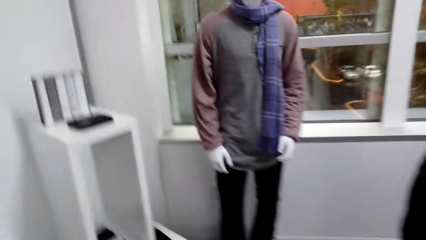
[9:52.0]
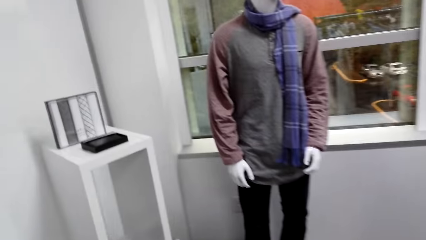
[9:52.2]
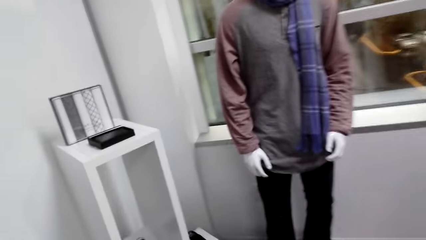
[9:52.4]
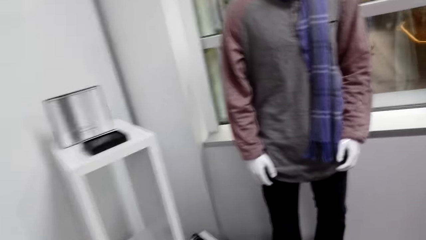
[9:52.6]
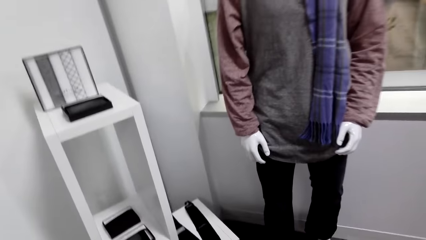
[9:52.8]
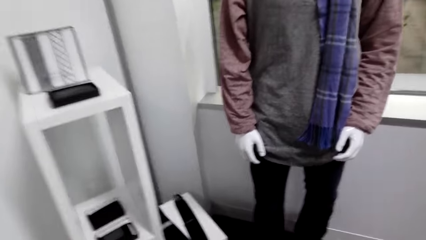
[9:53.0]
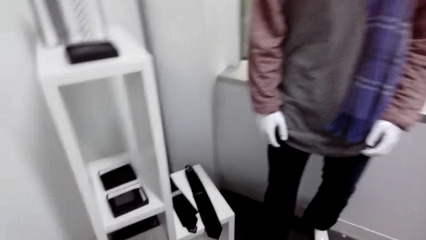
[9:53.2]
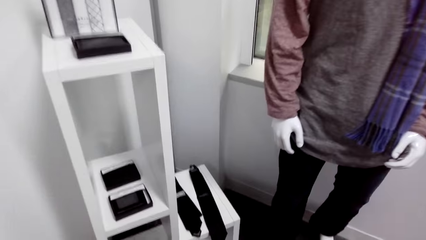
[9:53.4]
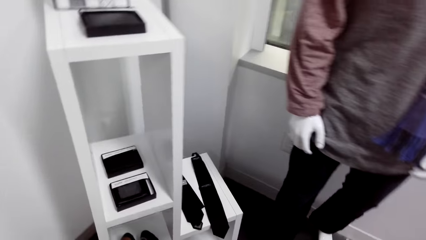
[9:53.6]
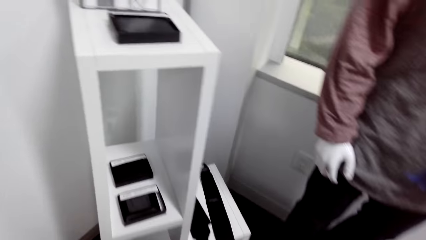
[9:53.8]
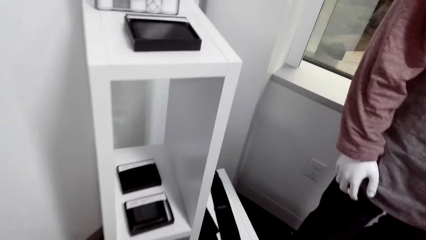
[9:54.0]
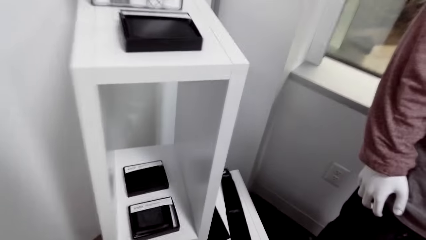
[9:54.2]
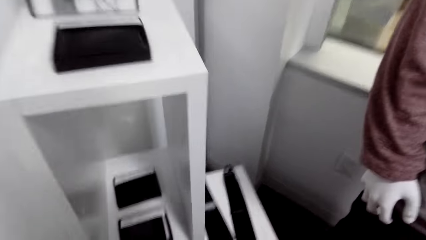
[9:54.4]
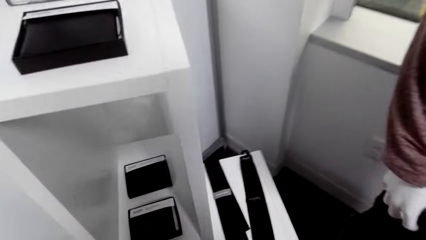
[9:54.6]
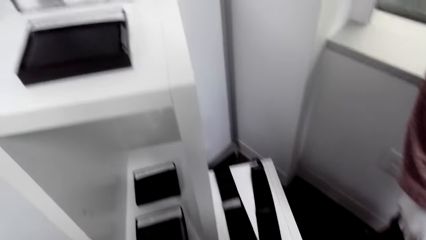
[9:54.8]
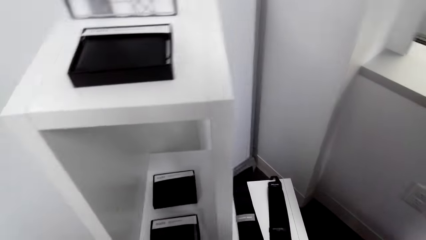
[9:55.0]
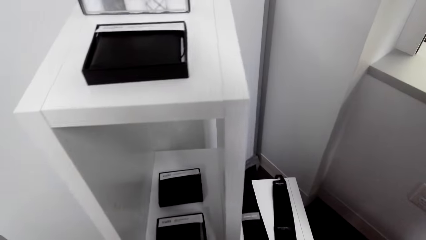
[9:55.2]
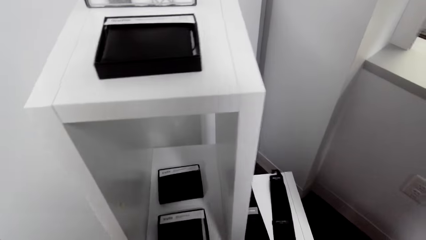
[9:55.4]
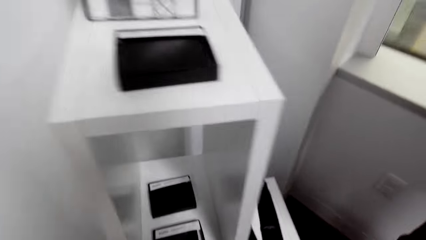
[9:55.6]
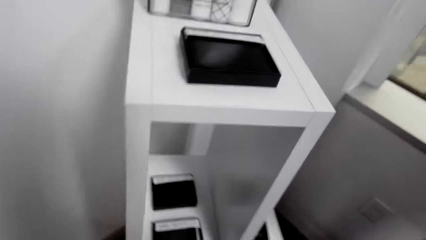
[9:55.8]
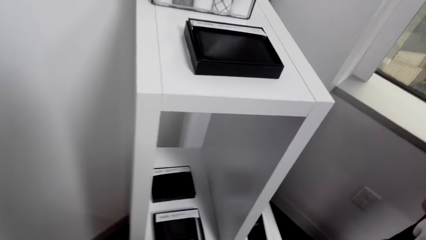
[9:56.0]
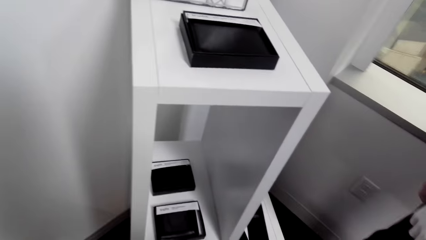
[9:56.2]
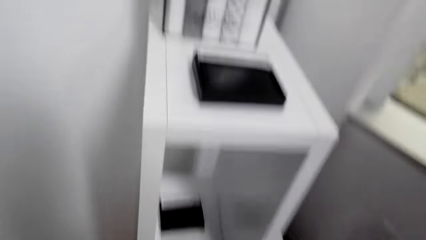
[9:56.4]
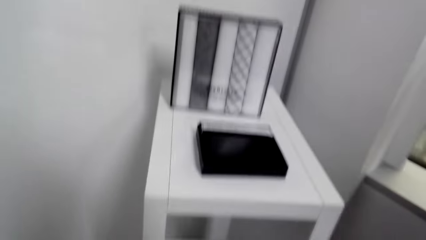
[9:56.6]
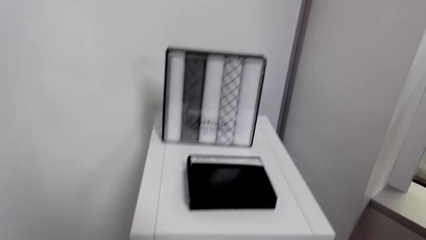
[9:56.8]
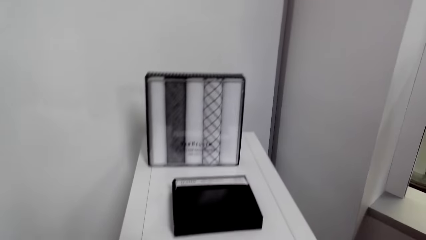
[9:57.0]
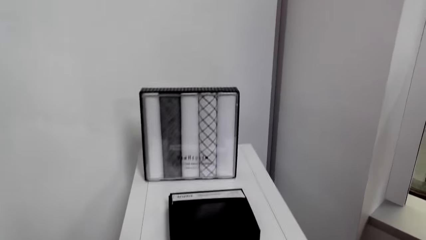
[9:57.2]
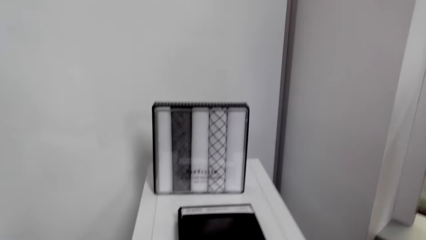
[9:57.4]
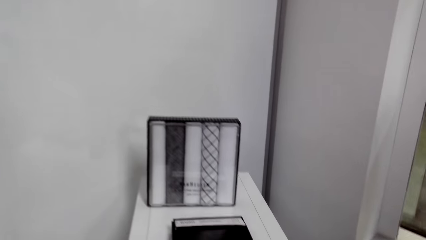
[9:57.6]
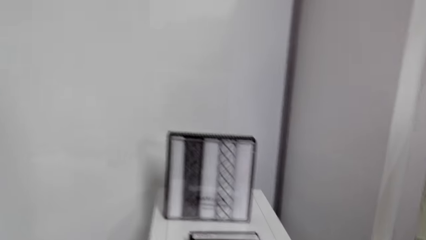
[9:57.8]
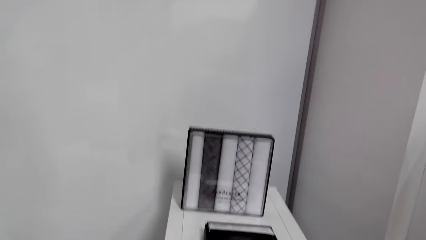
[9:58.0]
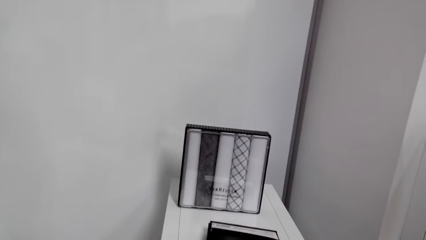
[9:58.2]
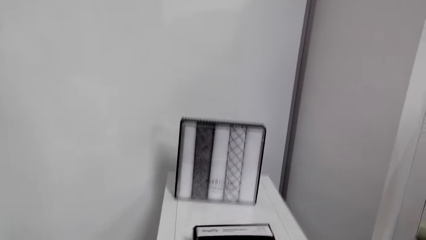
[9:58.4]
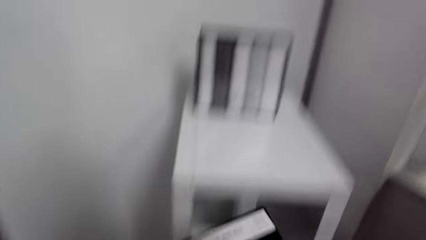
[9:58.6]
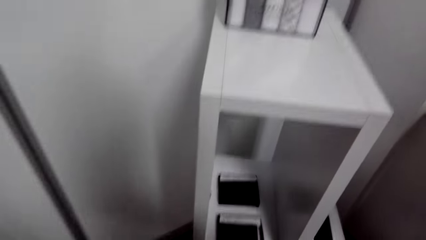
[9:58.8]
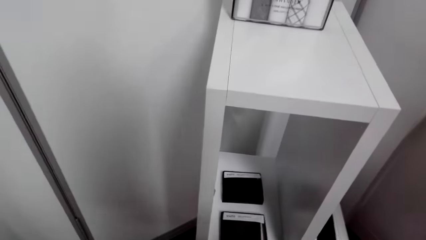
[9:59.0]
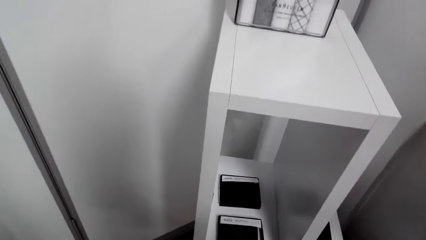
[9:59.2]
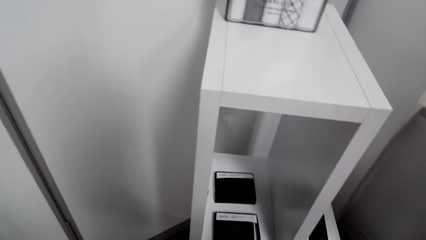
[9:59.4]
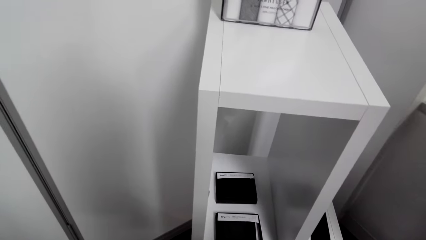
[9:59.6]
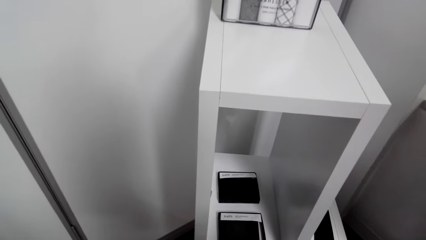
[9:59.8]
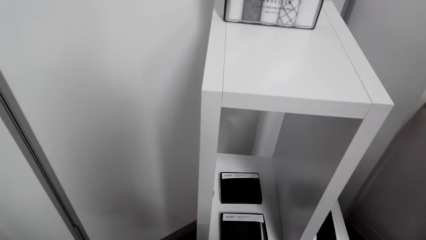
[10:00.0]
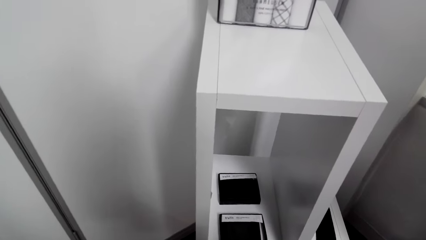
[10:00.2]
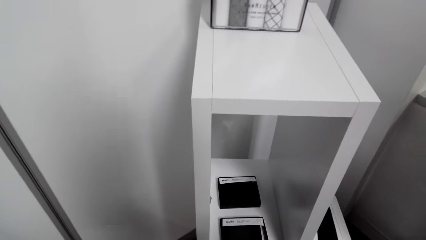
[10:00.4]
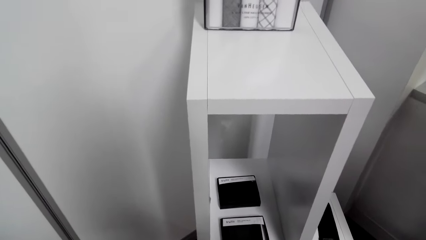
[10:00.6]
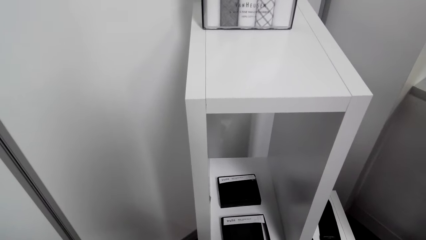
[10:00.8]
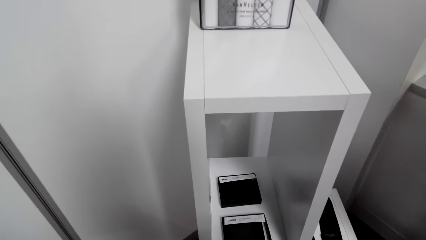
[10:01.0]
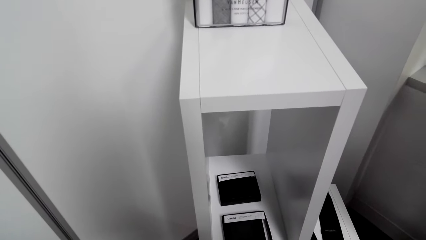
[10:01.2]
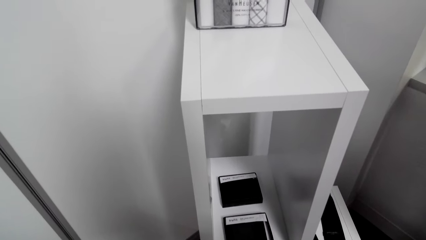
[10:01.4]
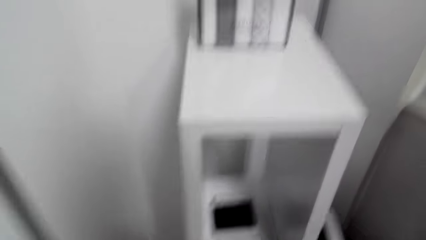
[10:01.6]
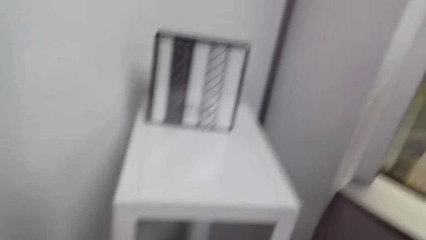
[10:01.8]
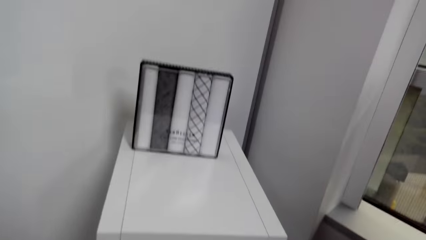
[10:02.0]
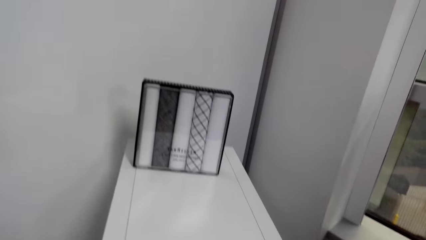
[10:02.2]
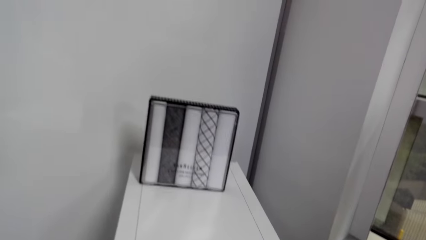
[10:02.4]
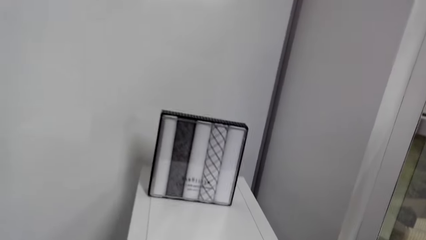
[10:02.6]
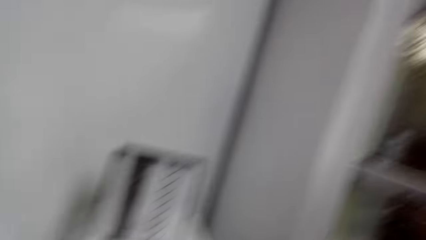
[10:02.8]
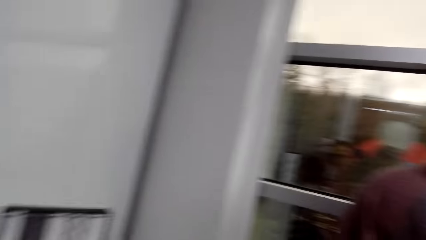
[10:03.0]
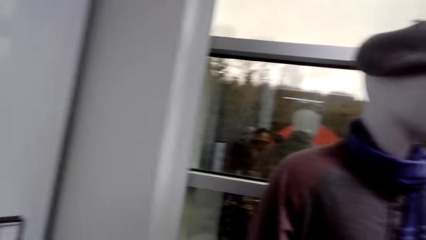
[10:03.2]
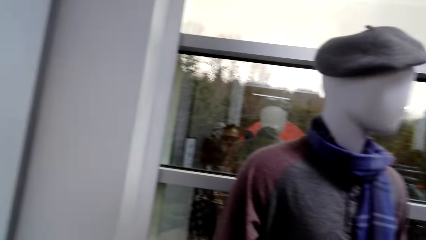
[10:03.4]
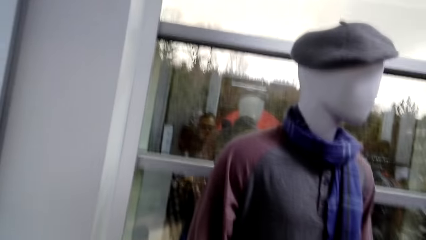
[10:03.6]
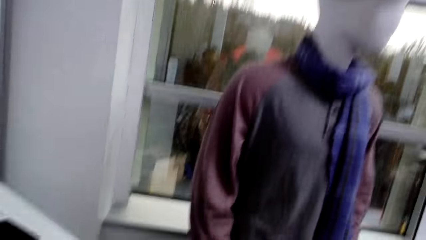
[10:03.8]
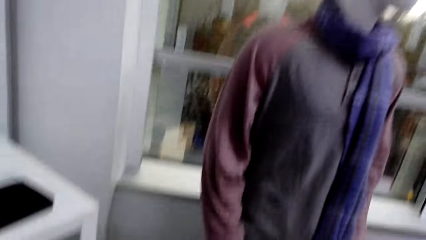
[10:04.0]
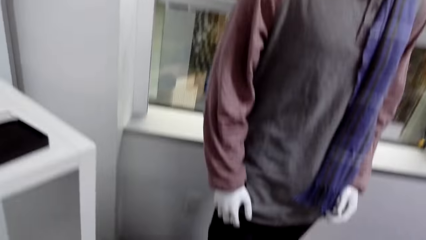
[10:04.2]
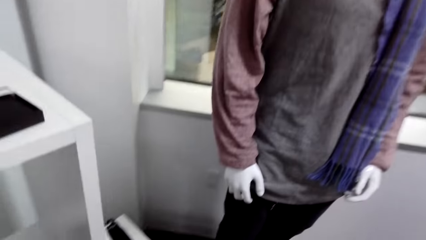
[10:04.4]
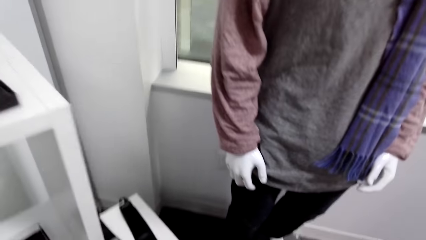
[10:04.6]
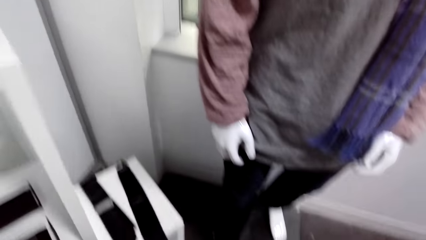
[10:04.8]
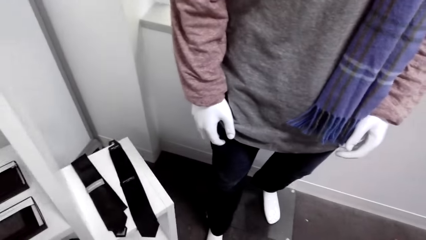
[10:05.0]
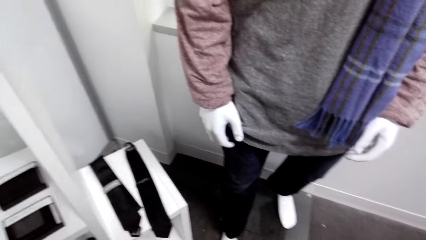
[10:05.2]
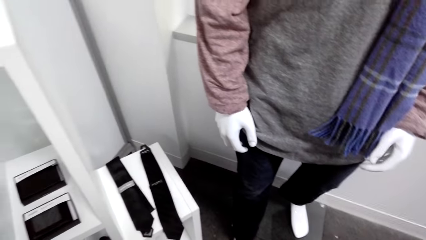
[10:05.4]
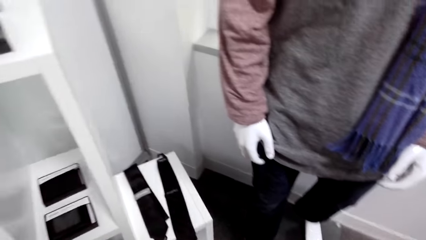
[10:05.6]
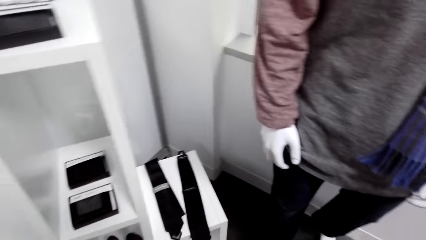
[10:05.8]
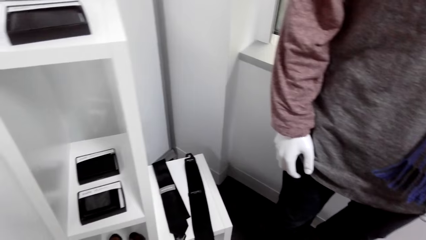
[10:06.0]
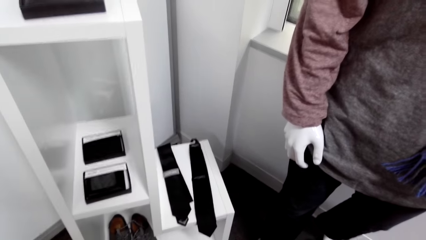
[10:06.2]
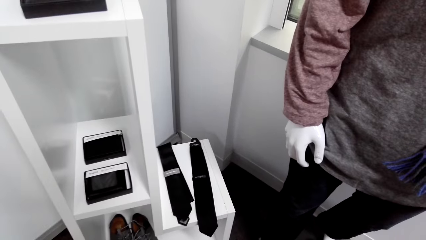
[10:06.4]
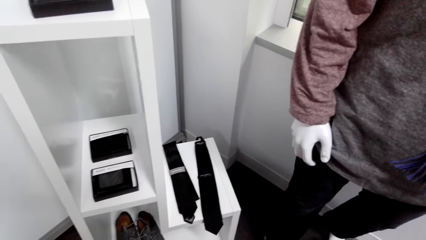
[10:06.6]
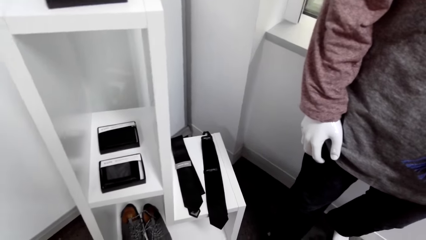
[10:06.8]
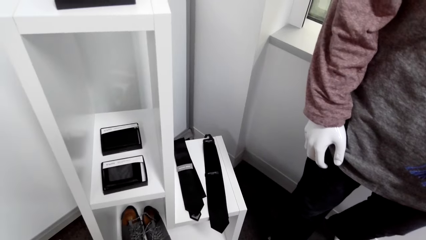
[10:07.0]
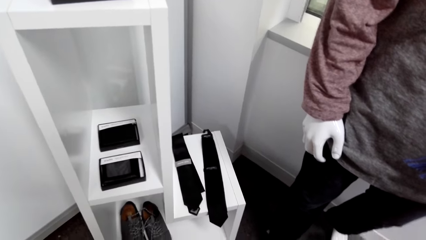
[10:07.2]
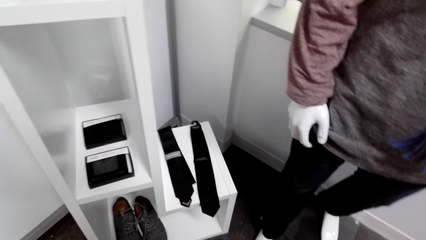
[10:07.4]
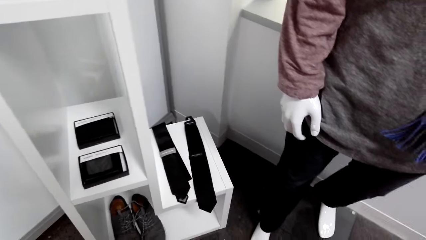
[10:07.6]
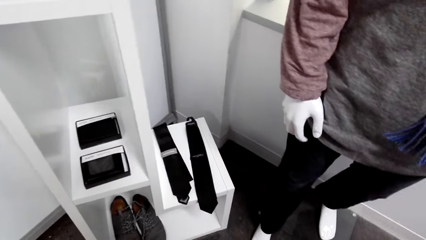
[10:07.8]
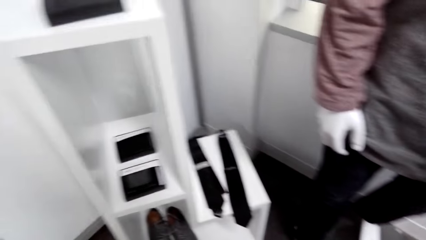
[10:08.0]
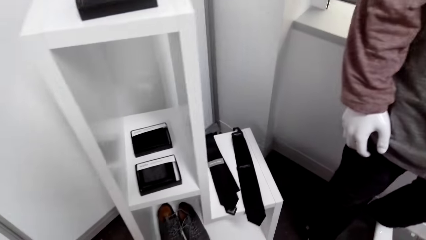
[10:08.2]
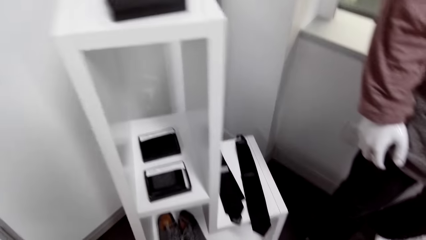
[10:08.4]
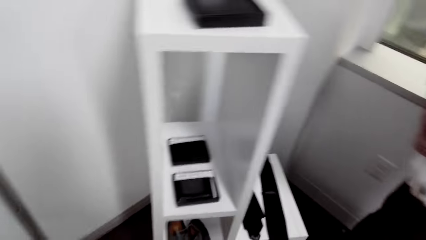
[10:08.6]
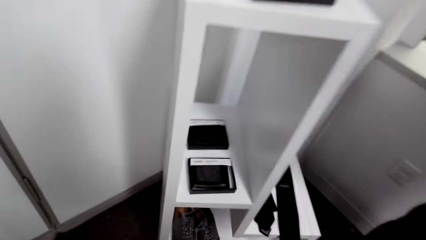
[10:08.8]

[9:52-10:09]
The camera wearer looks around the cloth store. They pick up a wallet. They look around. They look around again.
